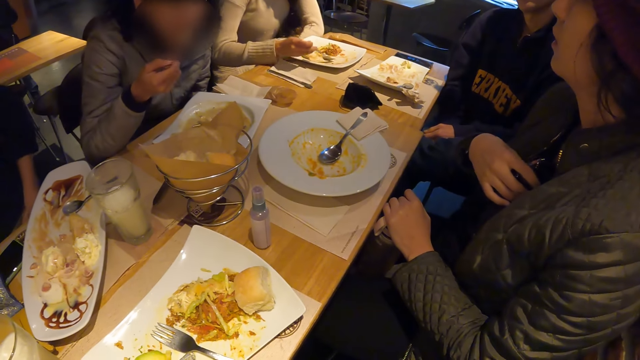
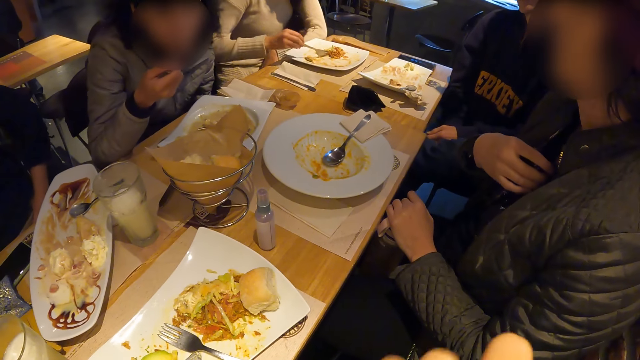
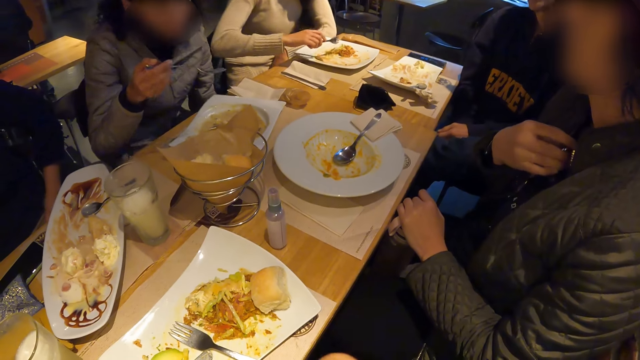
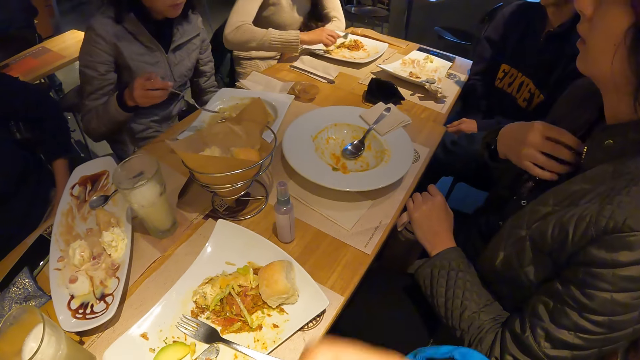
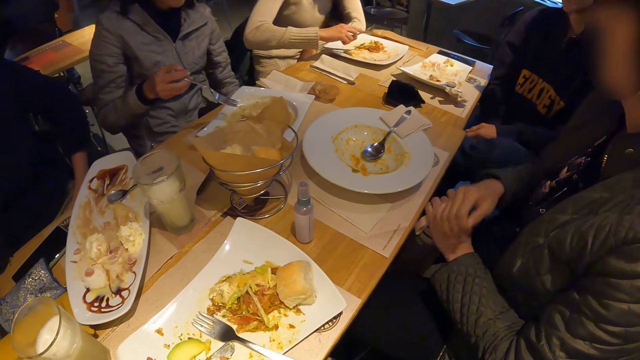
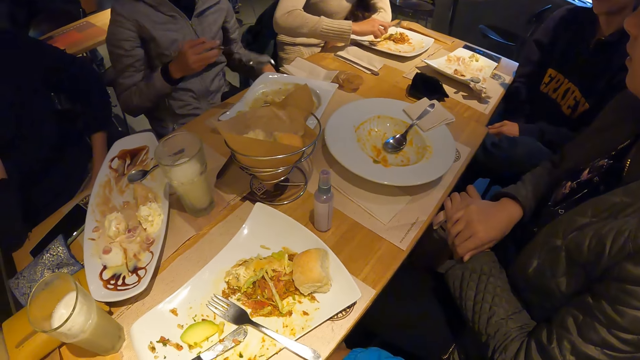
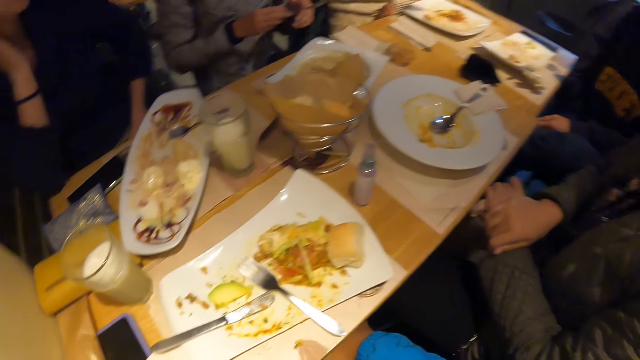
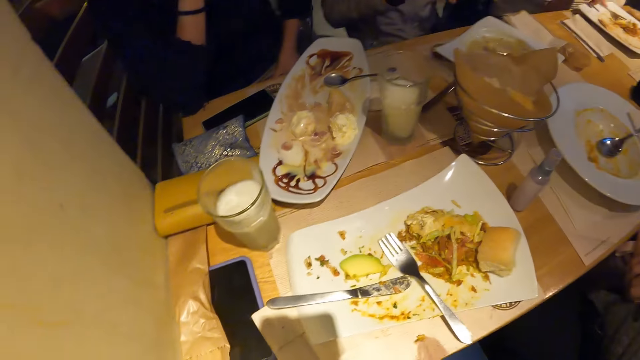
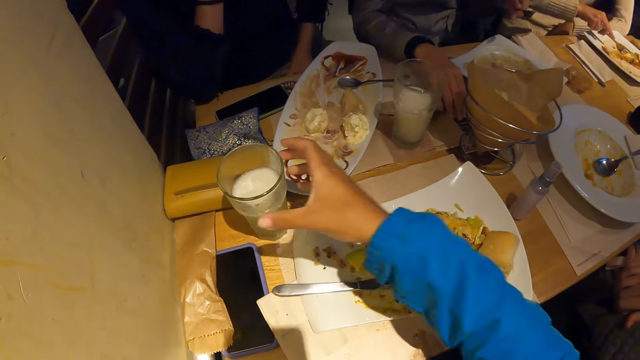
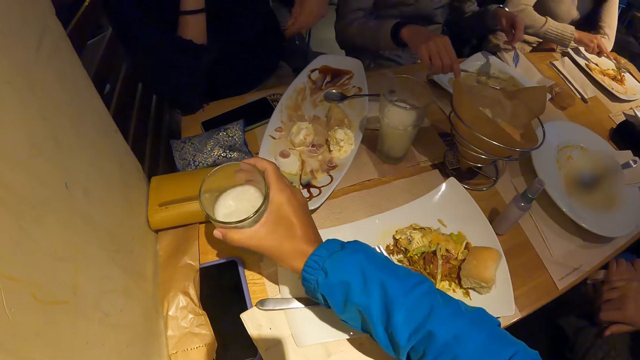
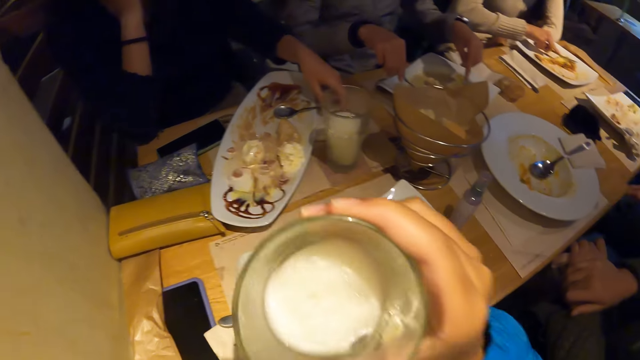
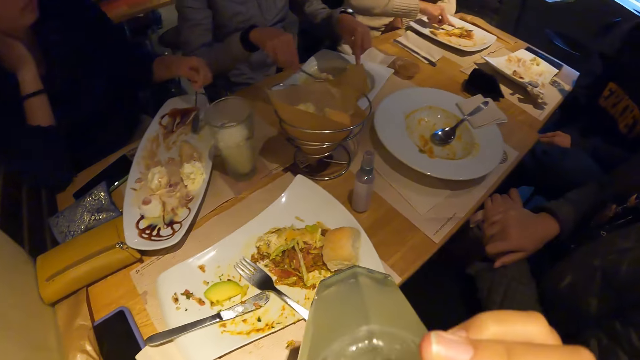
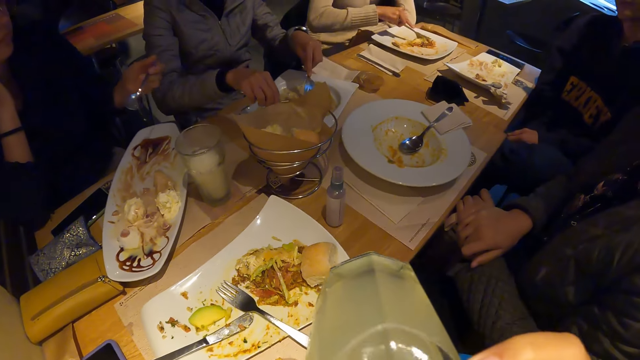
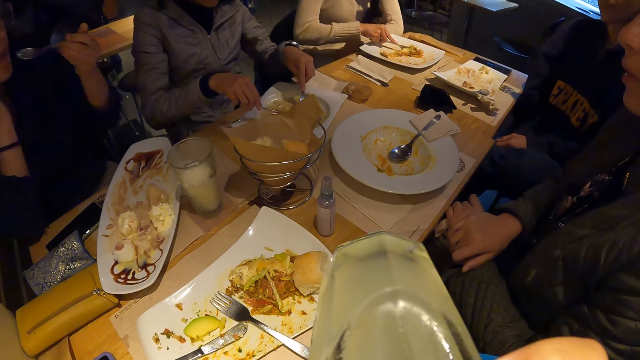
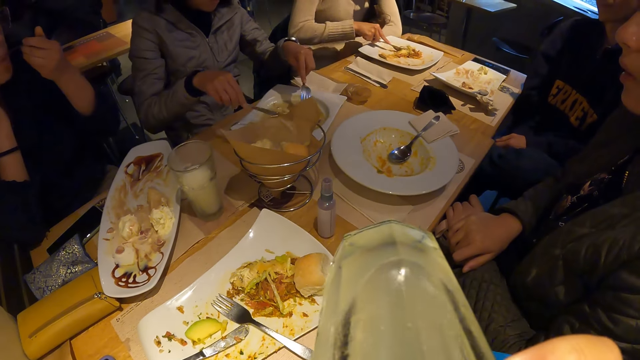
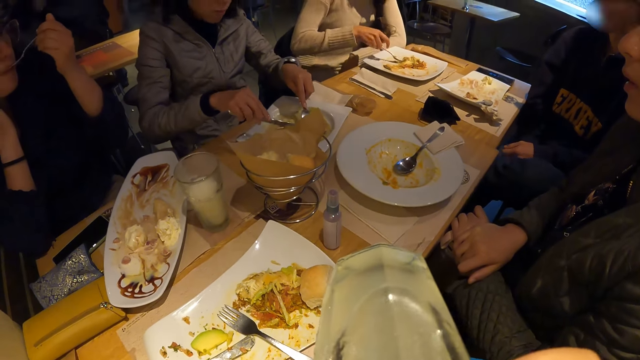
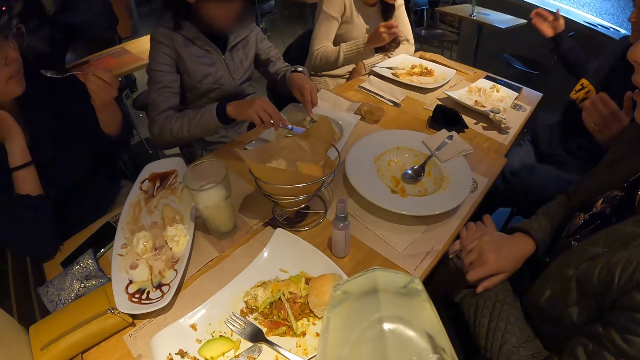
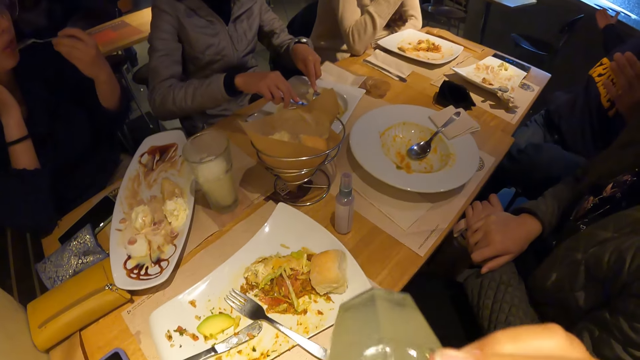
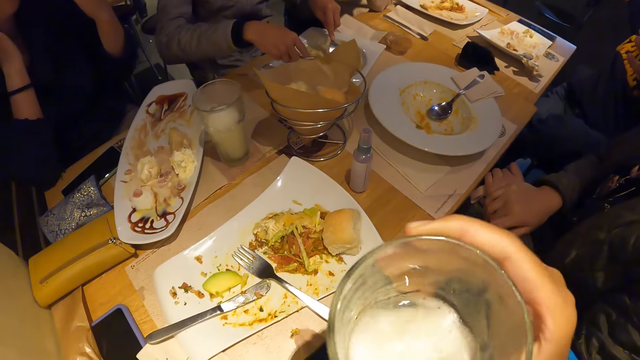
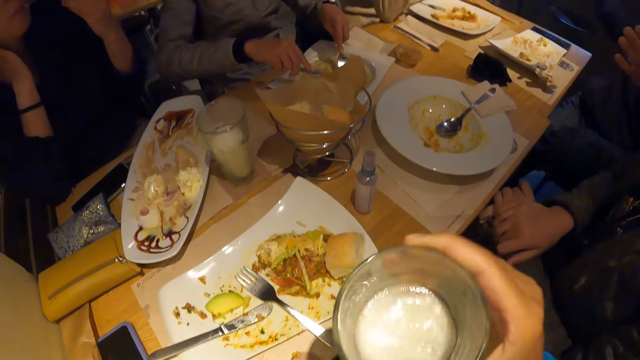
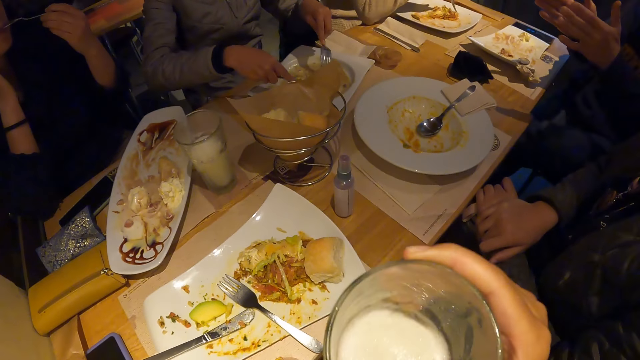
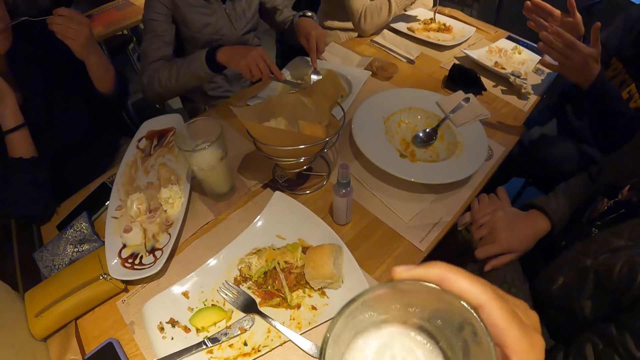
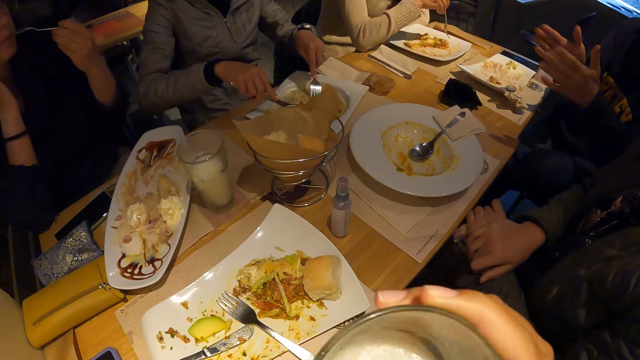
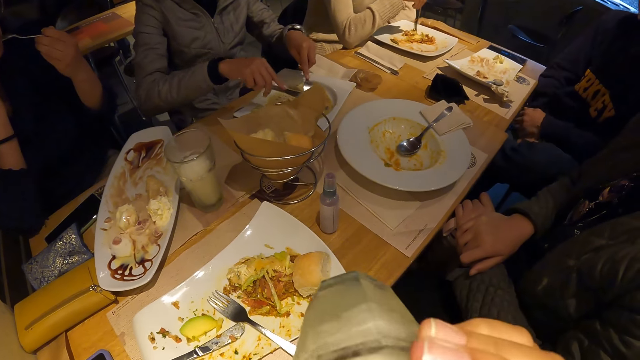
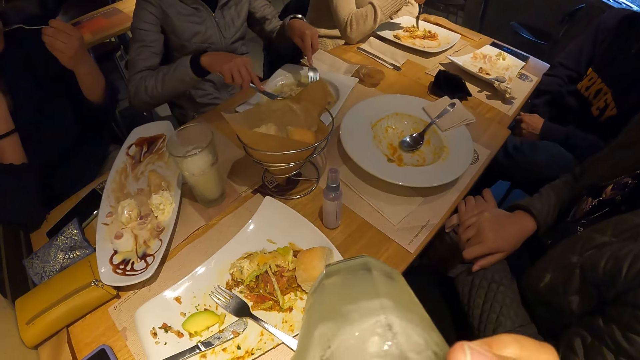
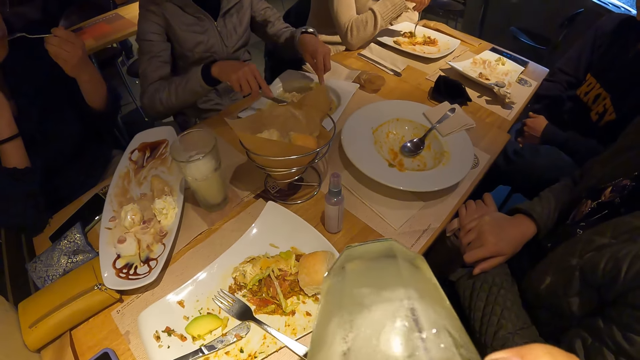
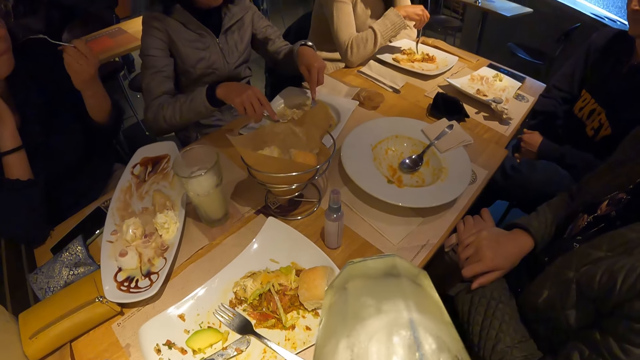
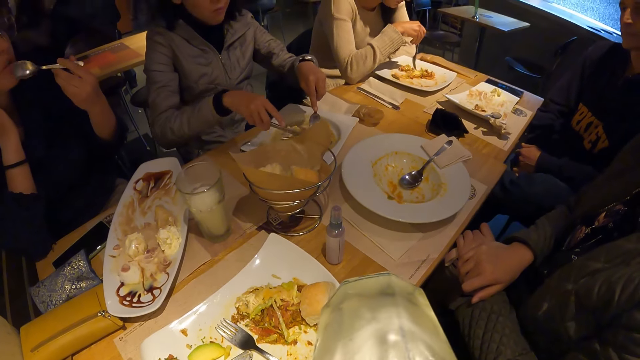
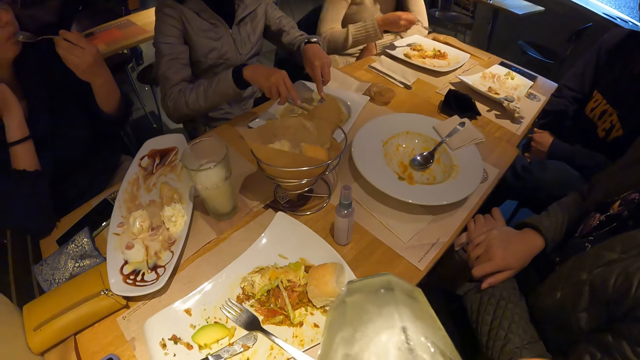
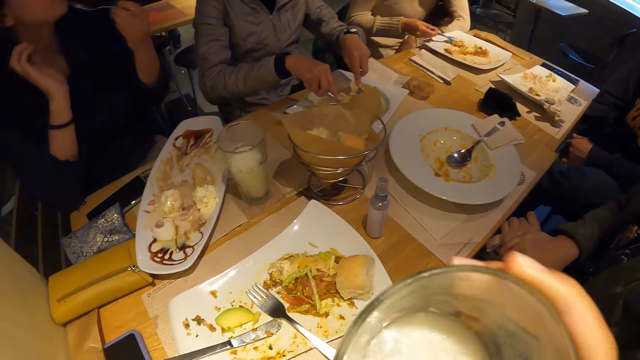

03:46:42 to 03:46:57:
A woman eats a meal from the plate with the fork in her right hand. She passes the fork from her right hand to her left hand. The camera wearer looks around the room. The woman picks up a knife from the table with her right hand. The camera wearer picks up the glass cup from the table with his right hand. He drinks lemonade from the glass cup in his left hand. The man interacts with another woman in the eatery. The camera wearer shakes the glass cup. He drinks something.

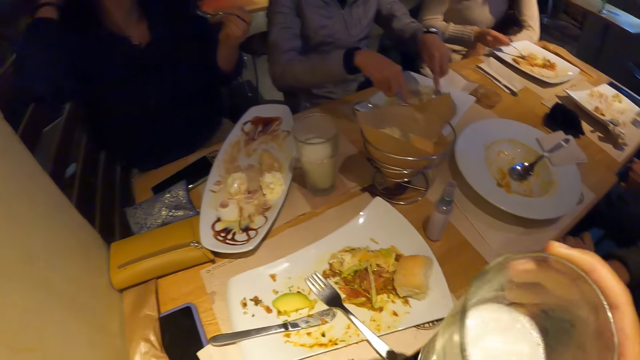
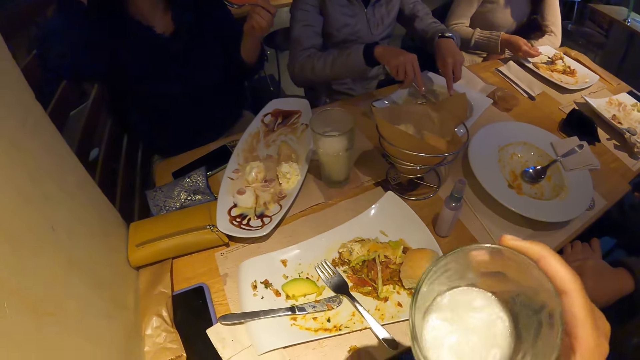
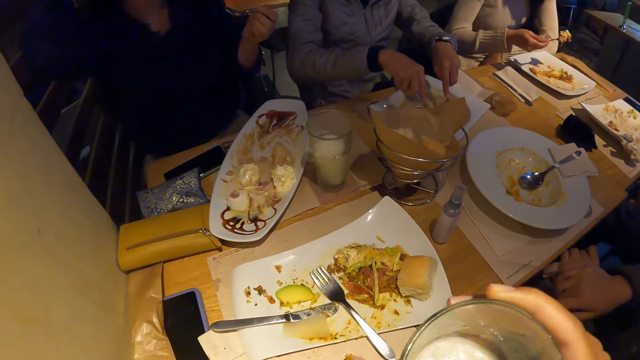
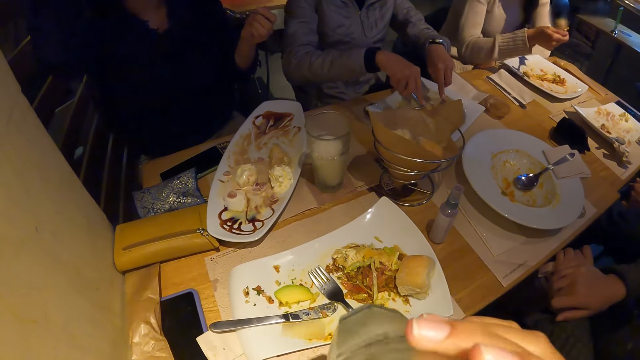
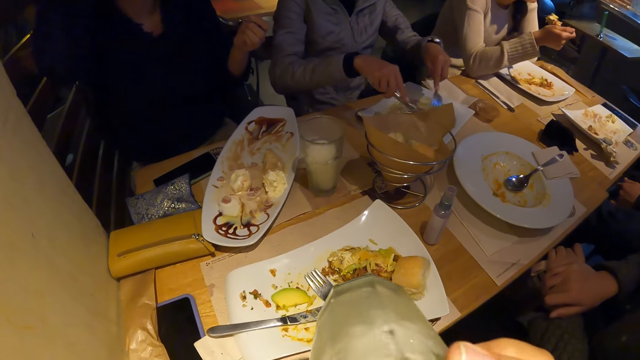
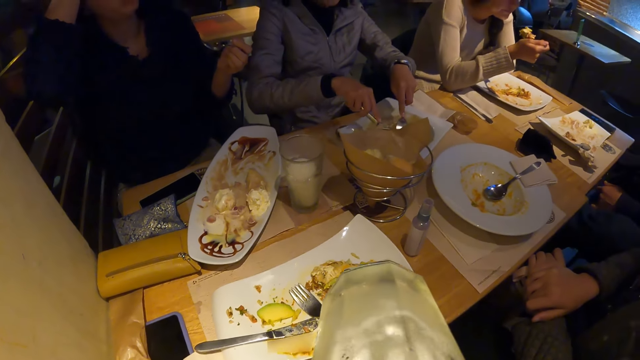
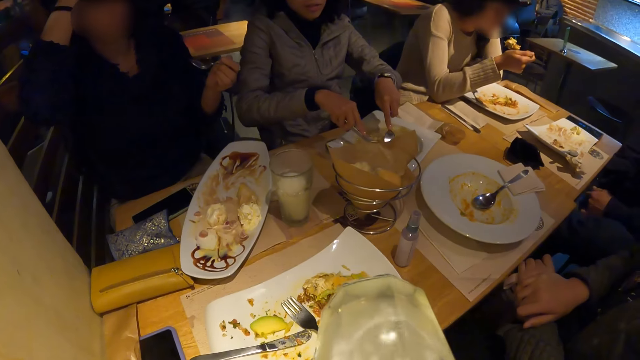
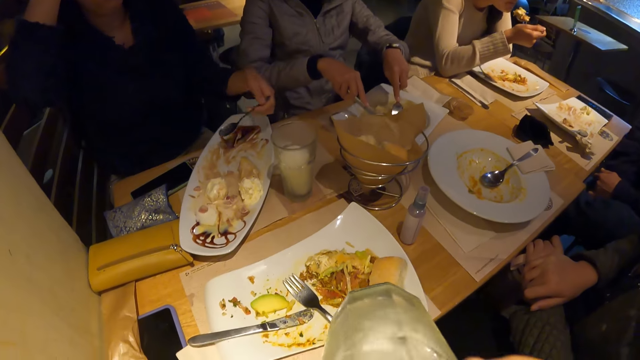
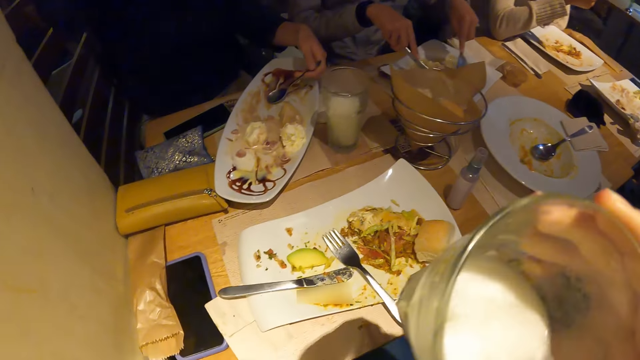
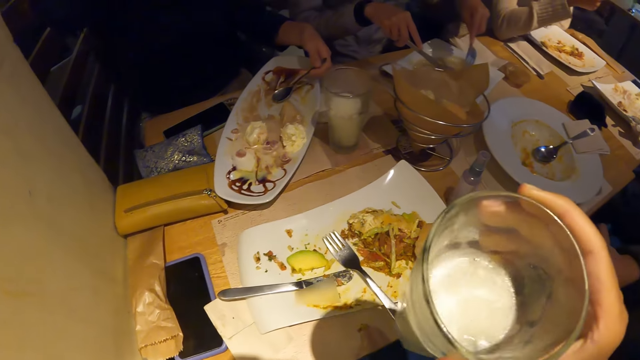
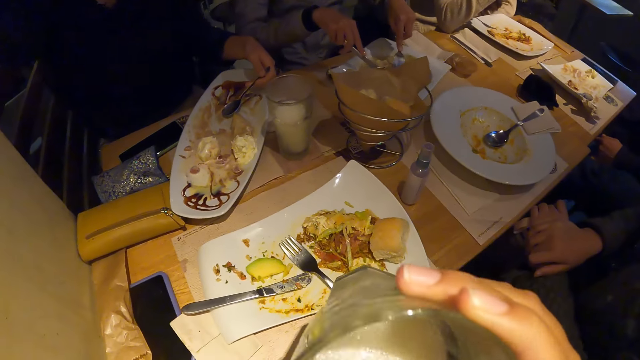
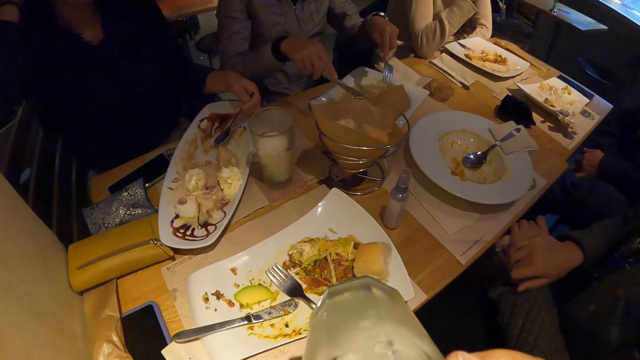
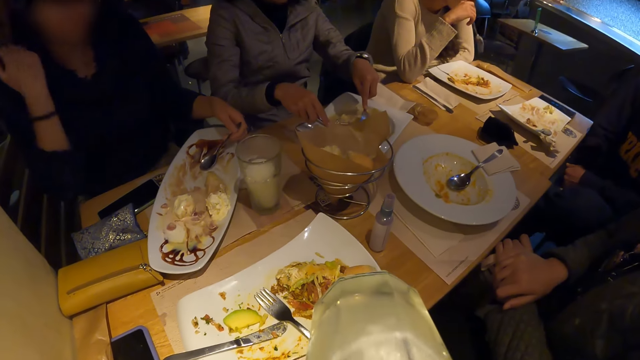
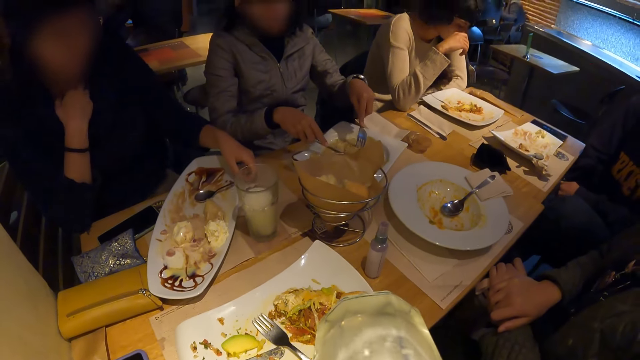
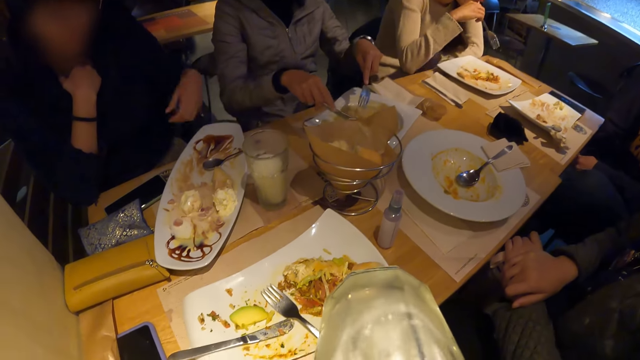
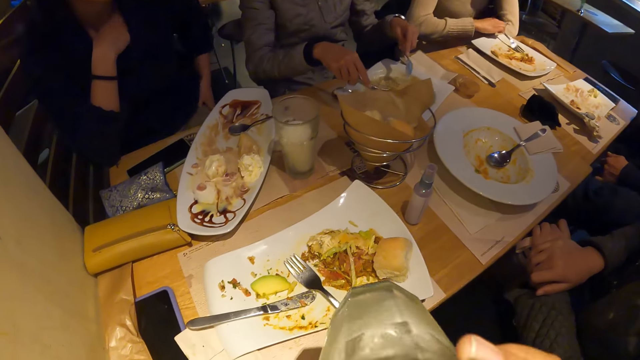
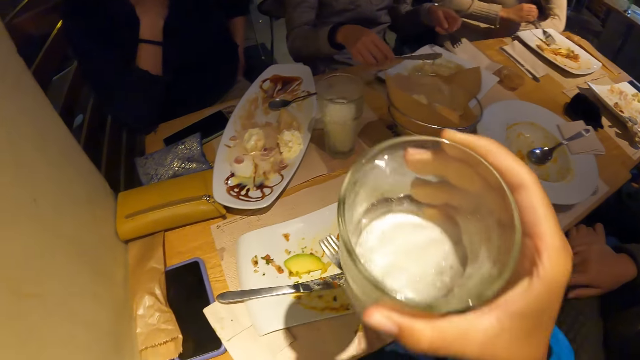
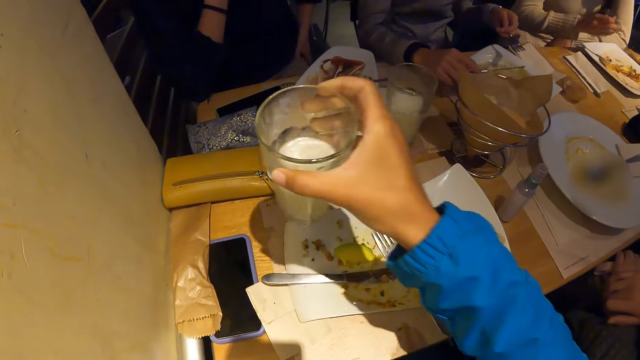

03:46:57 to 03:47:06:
The camera wearer shakes the glass. They drink something. They shake the glass. They drink something. A woman drops the spoon in her left hand on the table. The woman rubs her body with her left hand in the eatery.
